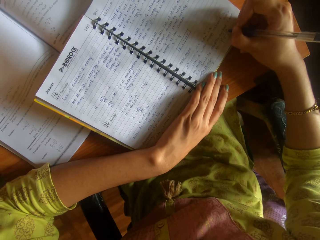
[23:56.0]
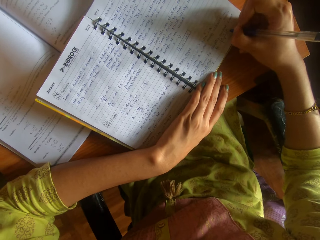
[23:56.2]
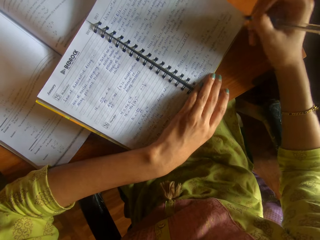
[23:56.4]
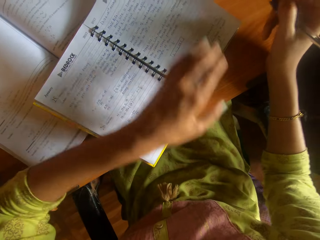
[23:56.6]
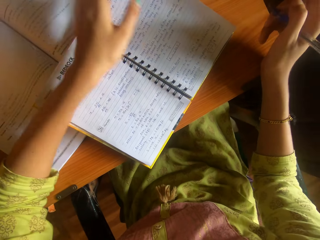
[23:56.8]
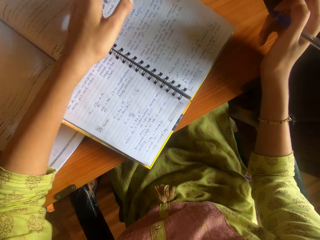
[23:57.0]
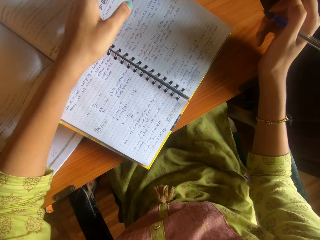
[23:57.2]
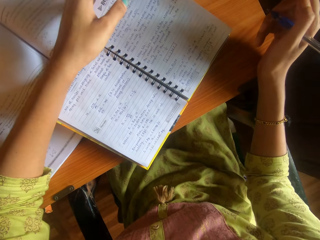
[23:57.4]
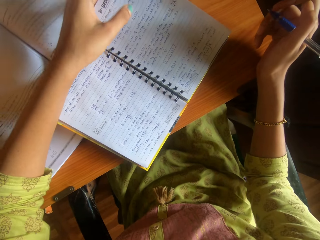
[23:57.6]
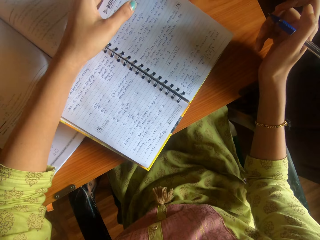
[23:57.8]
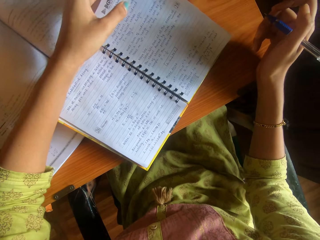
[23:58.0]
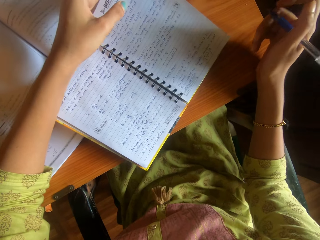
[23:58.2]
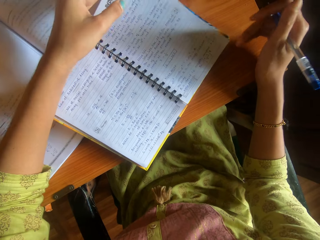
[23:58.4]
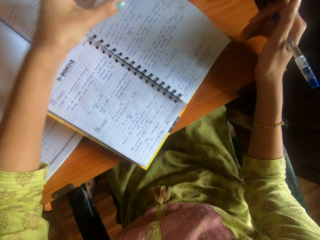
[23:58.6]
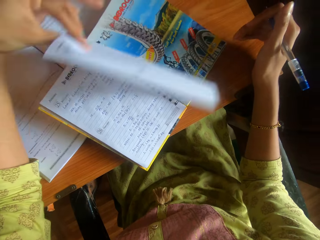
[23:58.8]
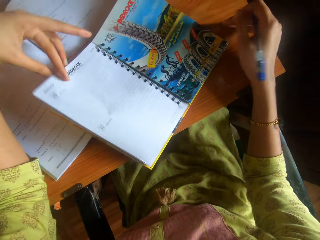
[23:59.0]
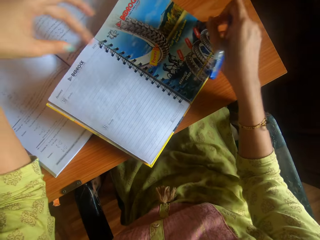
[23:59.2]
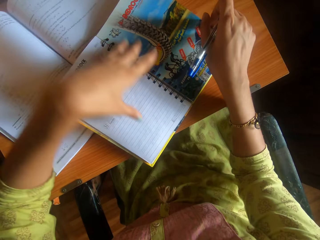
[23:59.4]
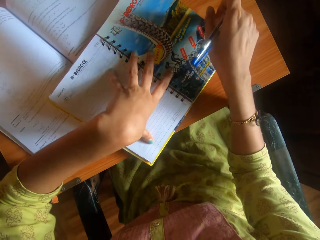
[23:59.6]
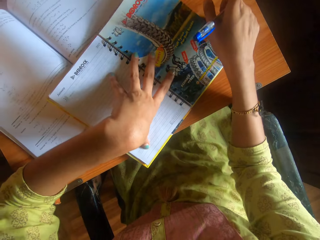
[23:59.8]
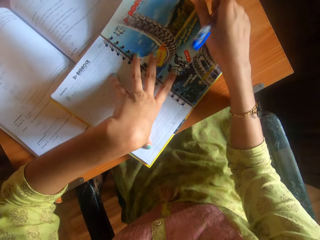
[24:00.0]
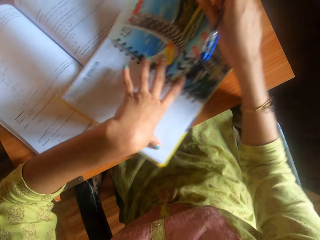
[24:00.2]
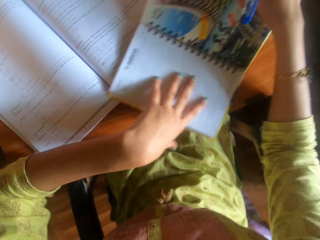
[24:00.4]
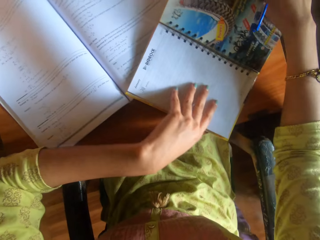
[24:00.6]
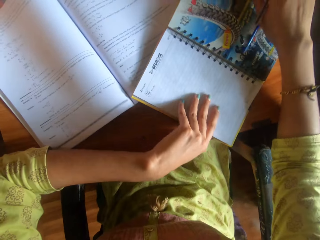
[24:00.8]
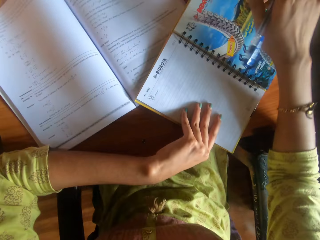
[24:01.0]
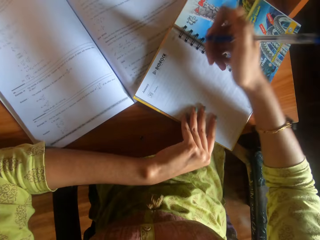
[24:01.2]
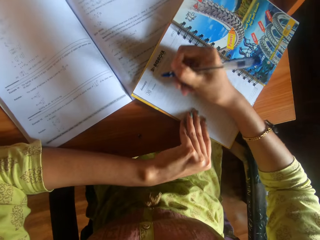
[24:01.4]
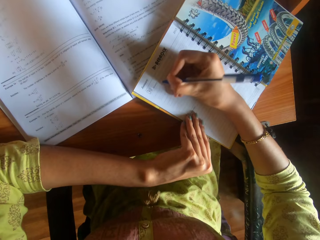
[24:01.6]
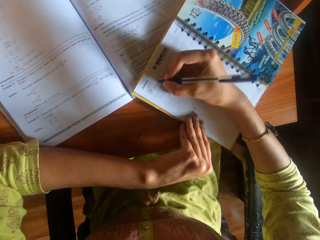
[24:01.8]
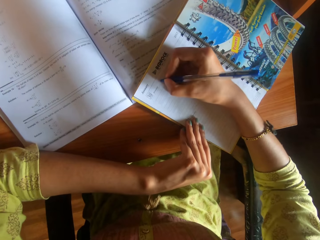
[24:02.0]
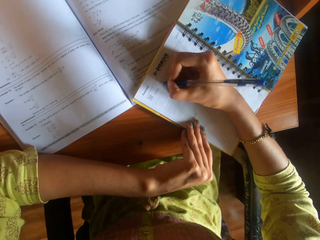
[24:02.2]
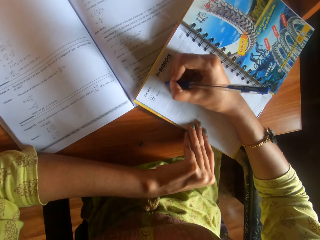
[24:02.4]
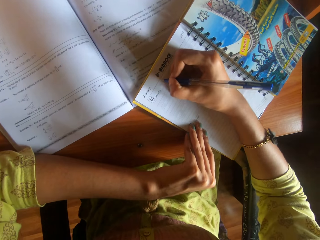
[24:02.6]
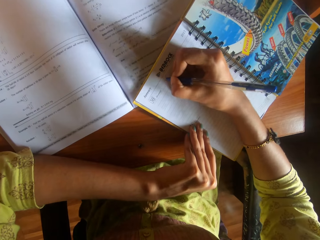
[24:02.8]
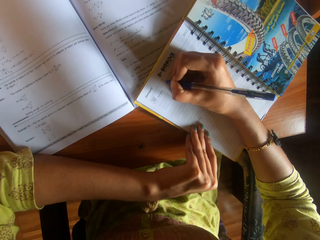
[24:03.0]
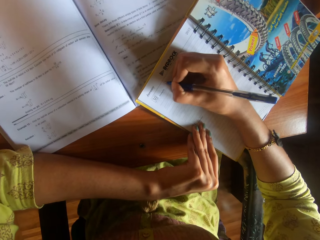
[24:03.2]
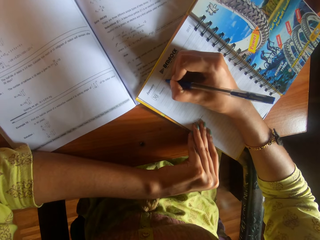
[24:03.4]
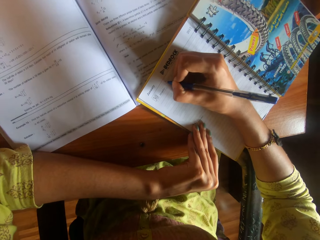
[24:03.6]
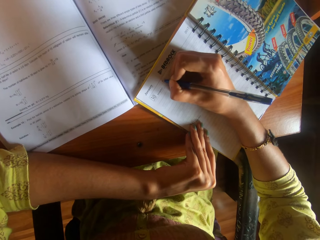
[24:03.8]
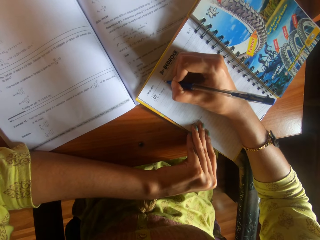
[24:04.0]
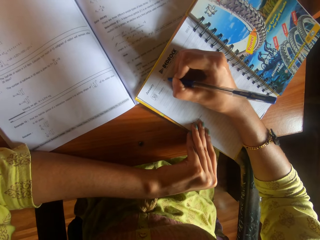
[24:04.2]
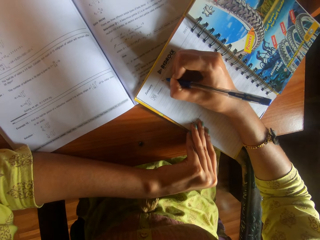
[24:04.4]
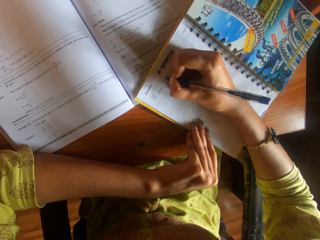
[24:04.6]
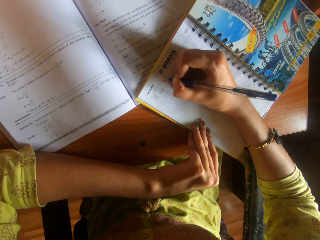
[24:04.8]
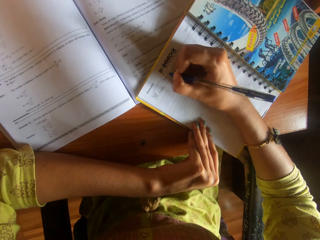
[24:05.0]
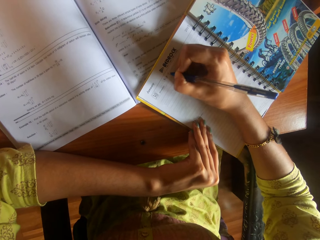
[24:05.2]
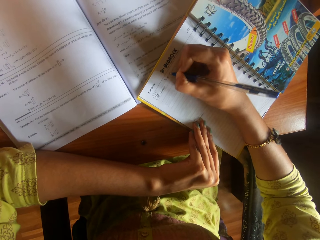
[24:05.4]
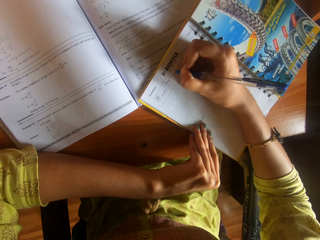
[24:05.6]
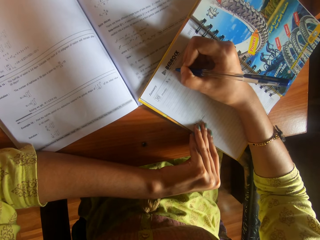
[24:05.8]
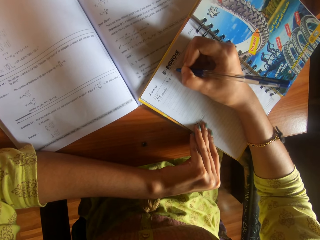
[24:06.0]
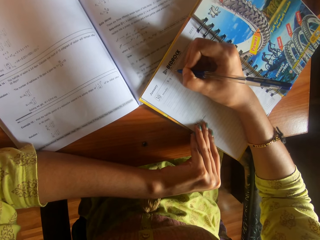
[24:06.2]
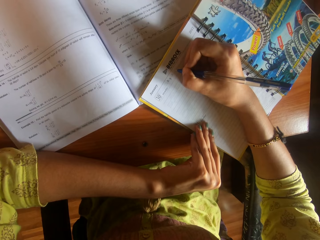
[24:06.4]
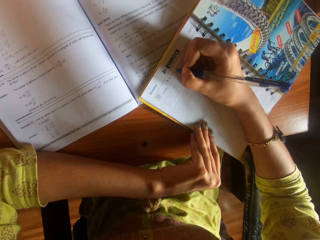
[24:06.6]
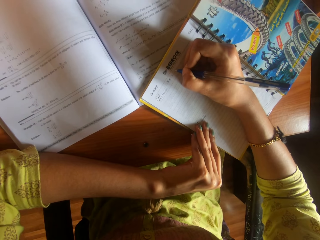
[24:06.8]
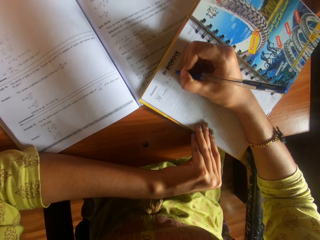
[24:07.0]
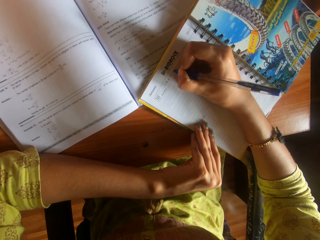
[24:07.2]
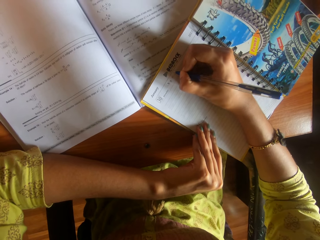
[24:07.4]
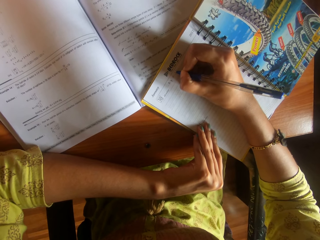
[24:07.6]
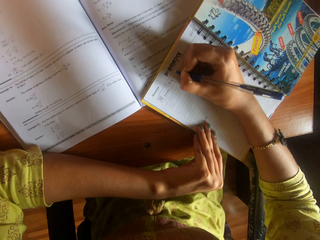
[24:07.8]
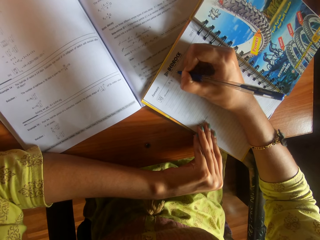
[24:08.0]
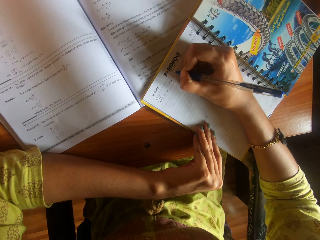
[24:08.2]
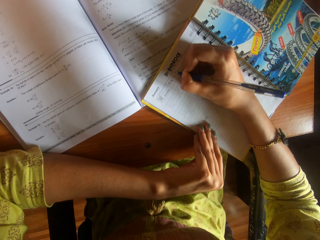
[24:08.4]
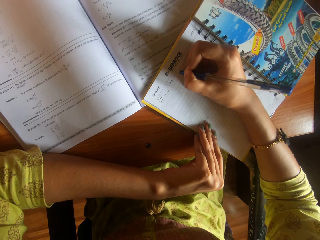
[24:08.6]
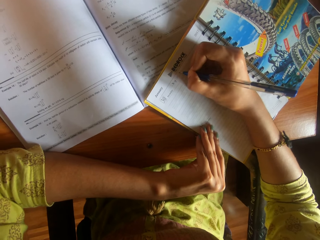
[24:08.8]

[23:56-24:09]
The camera wearer flips a page of the book on the table with her left hand. She places her left hand on the book on the table. She adjusts the book on the table with her right hand. She pulls the book. She writes on the book on the table with the pen in her right hand.

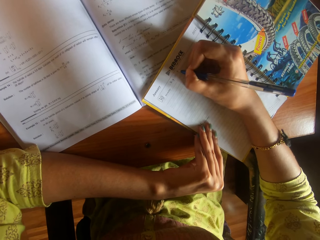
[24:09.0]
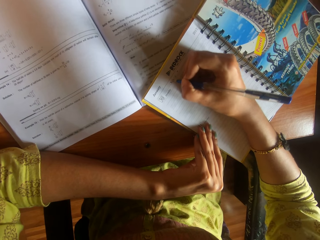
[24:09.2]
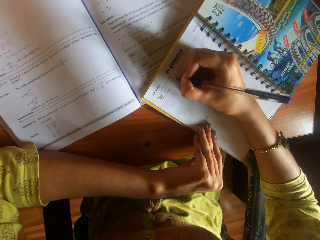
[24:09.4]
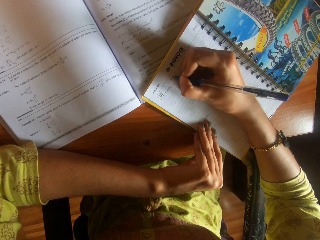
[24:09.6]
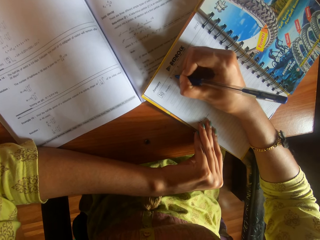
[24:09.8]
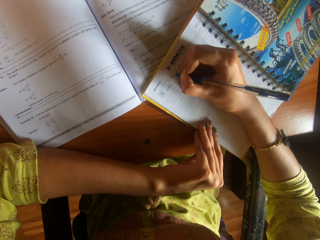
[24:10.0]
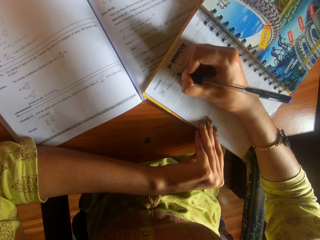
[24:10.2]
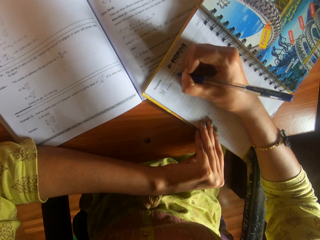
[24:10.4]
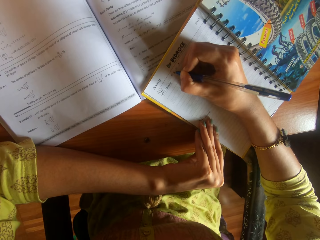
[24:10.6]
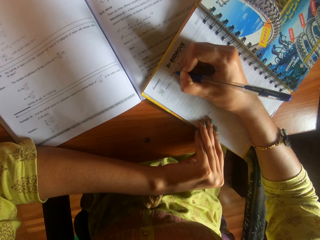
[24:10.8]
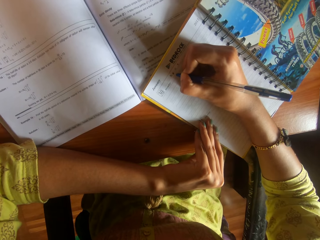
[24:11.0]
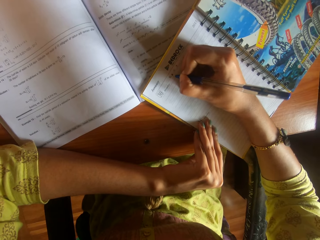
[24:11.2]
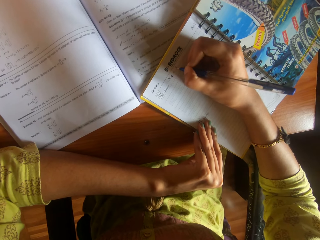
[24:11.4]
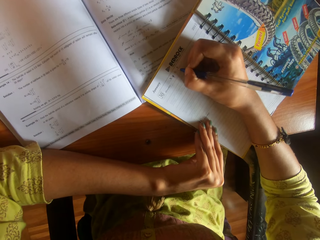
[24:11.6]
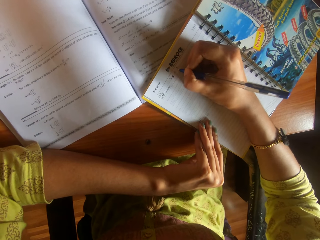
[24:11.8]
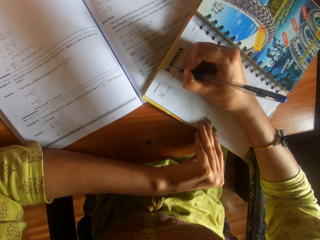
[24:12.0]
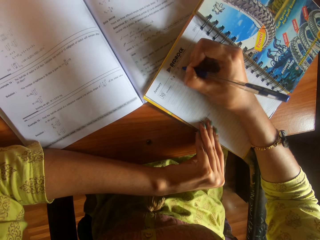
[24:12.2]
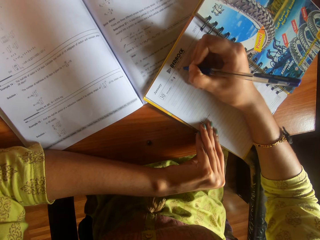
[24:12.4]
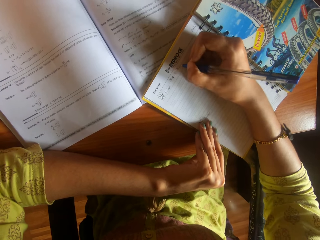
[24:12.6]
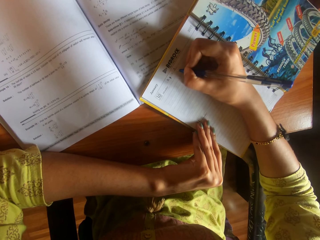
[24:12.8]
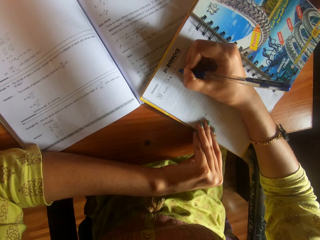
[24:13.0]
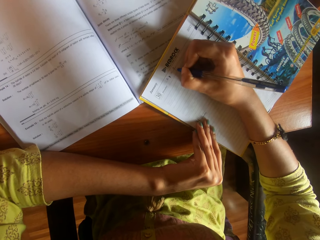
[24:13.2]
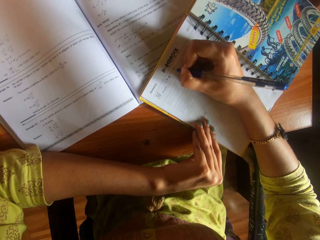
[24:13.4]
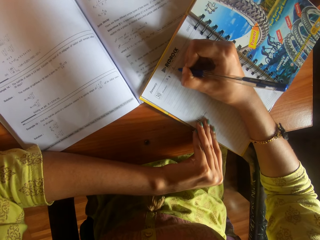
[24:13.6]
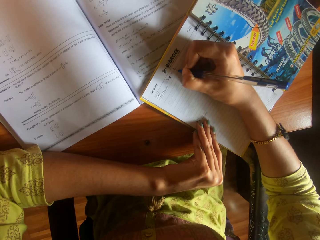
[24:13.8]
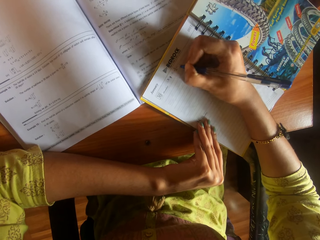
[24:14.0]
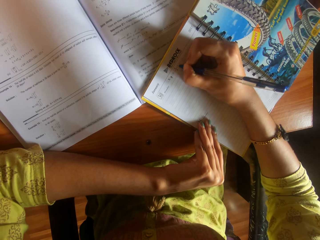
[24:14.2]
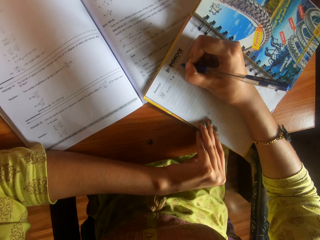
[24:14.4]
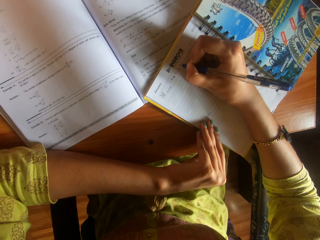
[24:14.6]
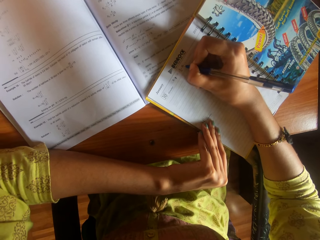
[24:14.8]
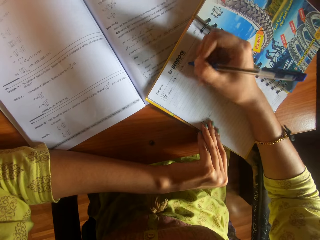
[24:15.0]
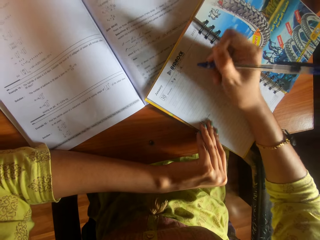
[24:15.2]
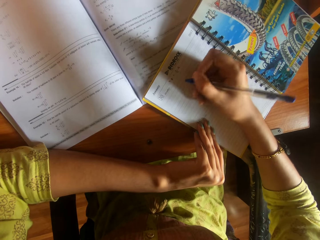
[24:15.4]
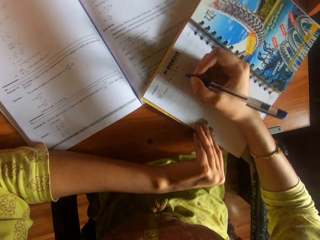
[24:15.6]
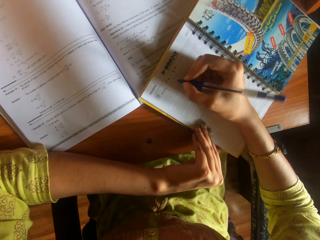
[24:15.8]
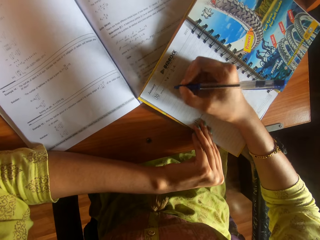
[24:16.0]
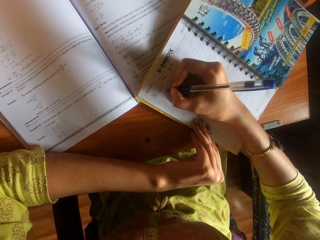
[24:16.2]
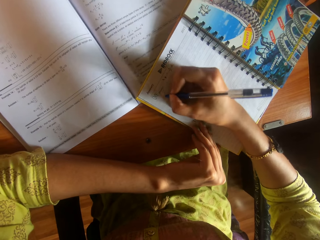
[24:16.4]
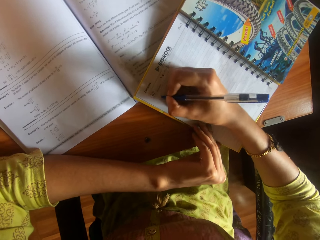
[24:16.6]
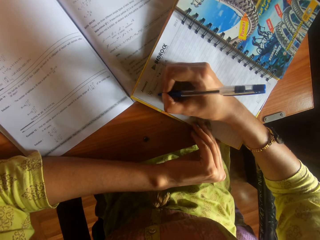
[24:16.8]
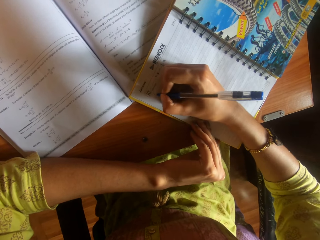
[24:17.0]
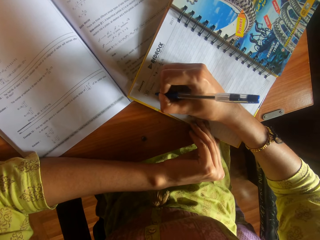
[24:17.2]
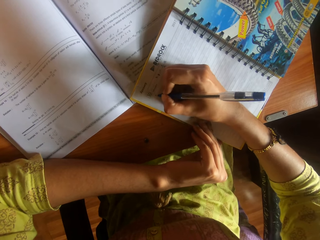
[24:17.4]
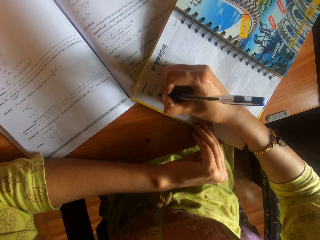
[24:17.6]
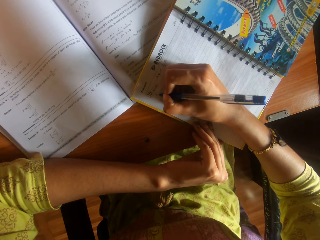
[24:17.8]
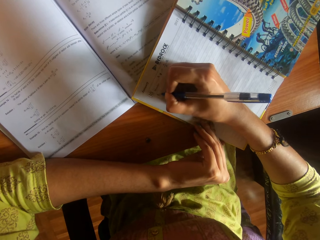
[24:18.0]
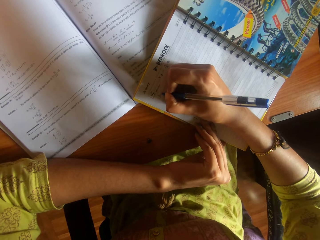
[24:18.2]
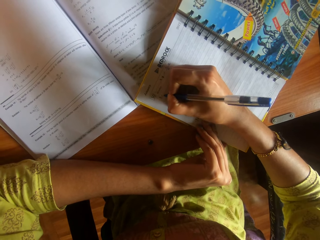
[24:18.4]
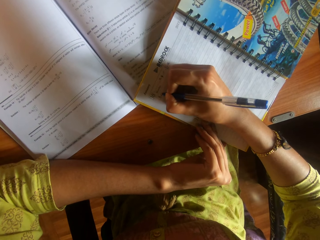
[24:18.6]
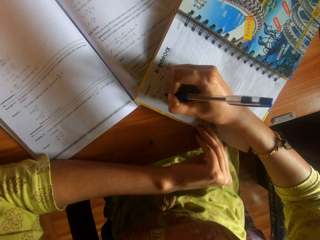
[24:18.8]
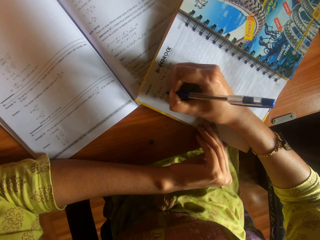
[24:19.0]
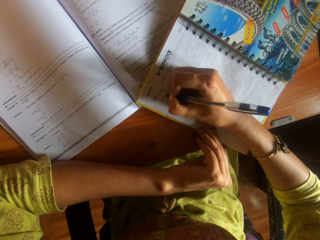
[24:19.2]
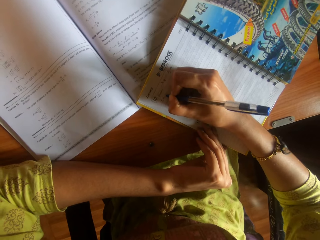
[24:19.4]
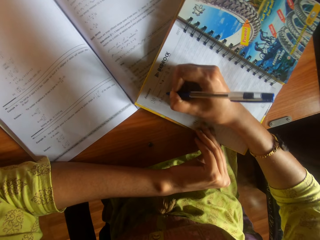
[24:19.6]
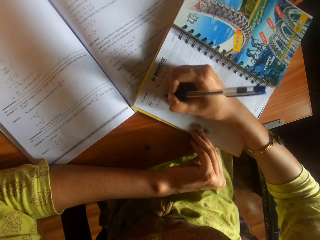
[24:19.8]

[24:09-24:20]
The camera wearer writes on another line.
